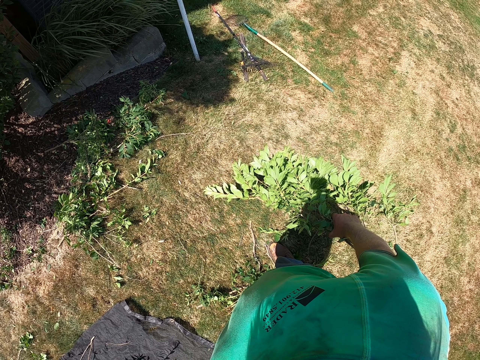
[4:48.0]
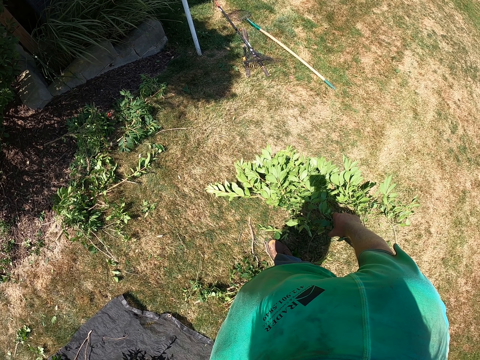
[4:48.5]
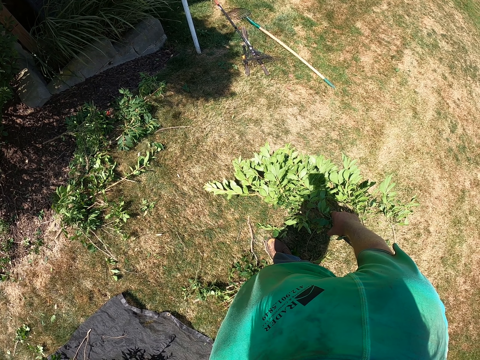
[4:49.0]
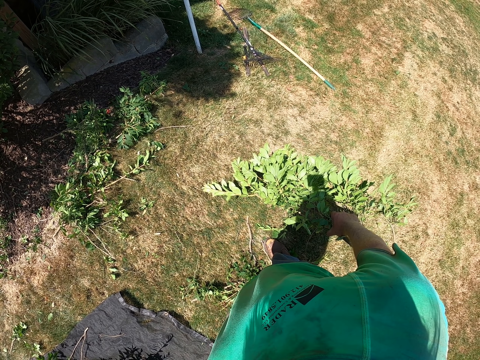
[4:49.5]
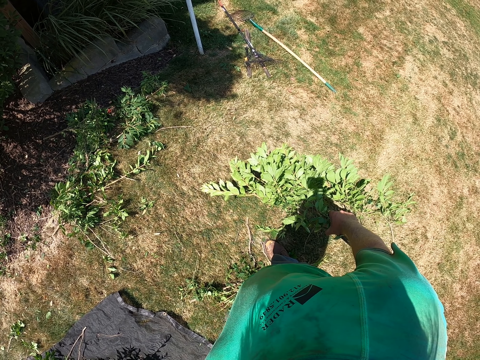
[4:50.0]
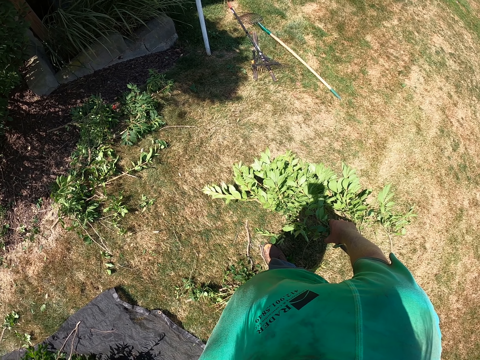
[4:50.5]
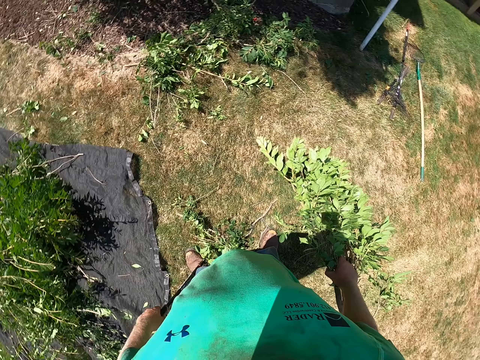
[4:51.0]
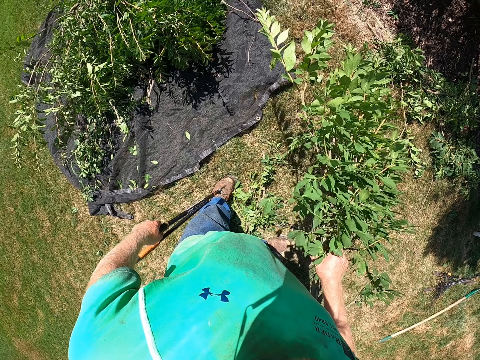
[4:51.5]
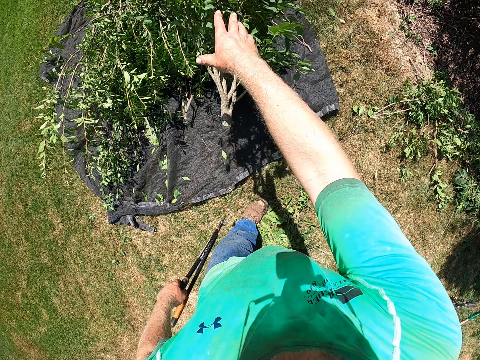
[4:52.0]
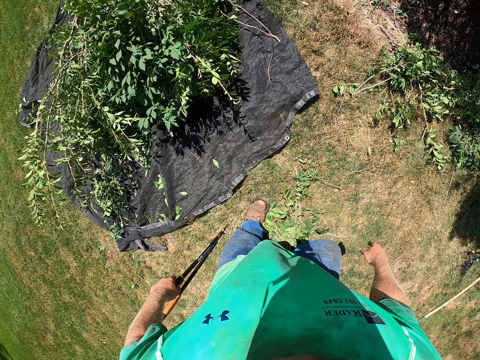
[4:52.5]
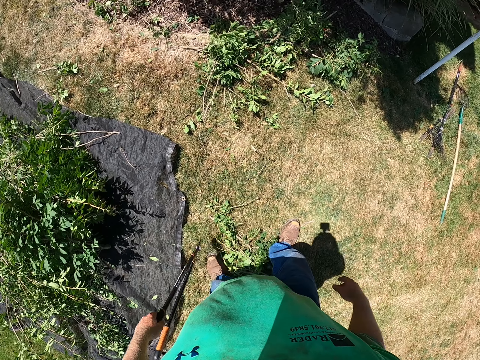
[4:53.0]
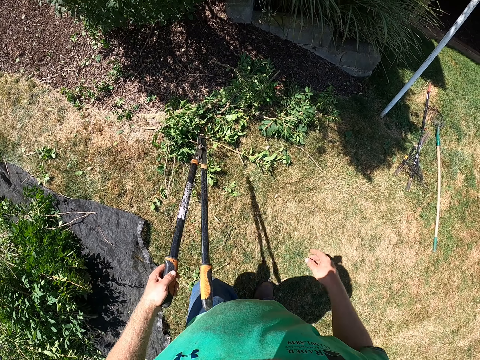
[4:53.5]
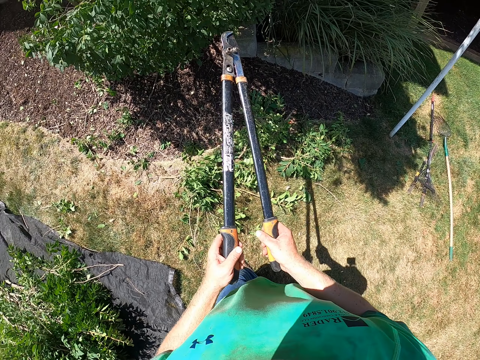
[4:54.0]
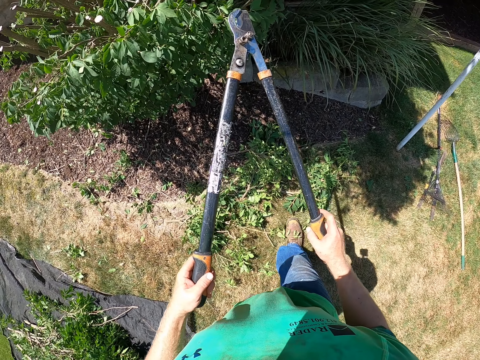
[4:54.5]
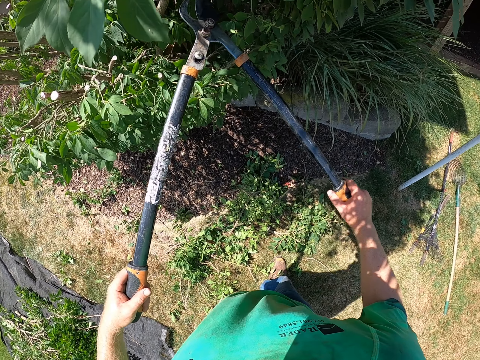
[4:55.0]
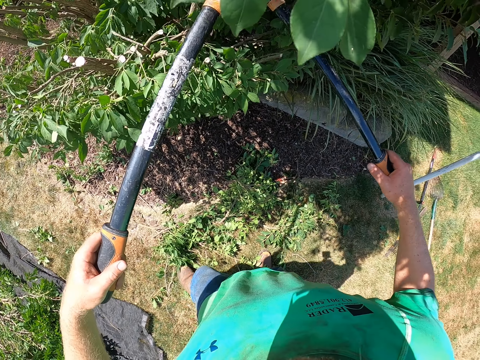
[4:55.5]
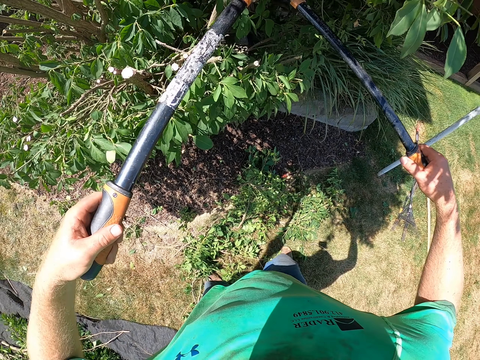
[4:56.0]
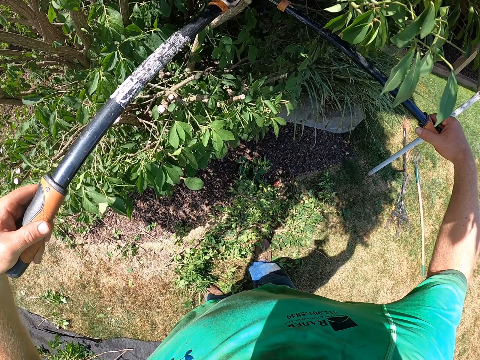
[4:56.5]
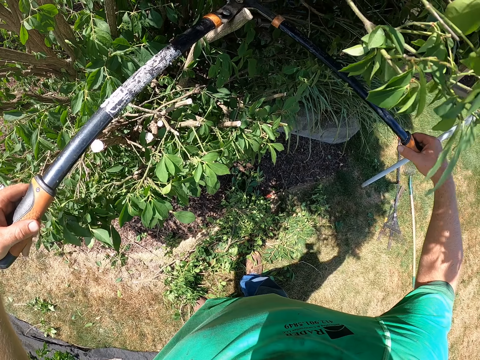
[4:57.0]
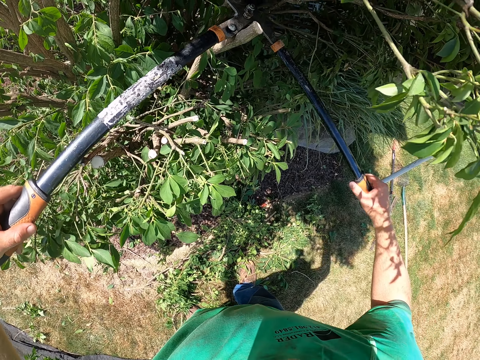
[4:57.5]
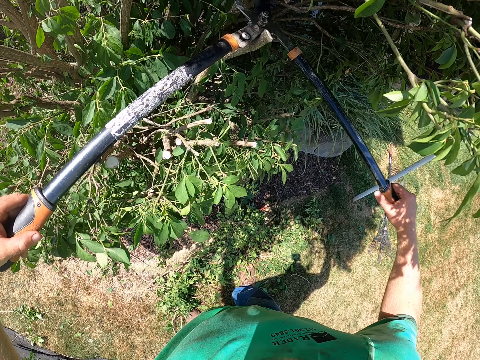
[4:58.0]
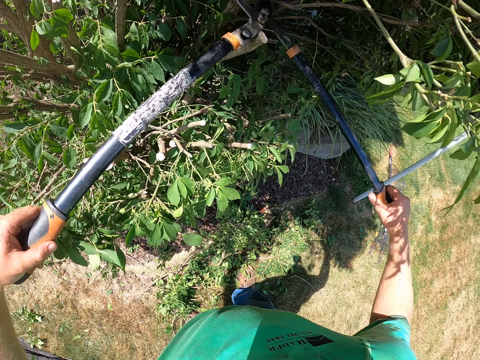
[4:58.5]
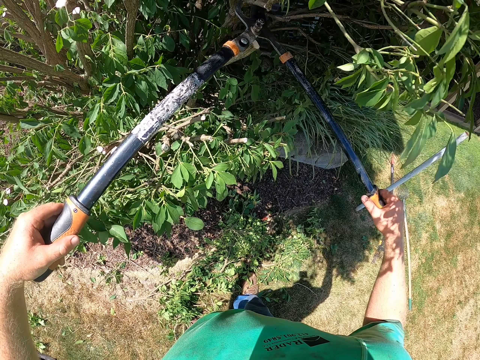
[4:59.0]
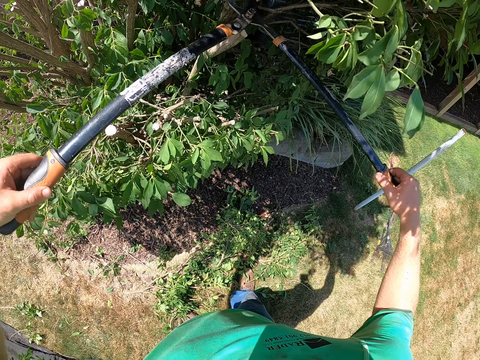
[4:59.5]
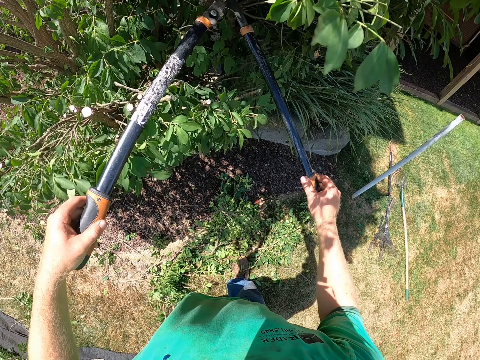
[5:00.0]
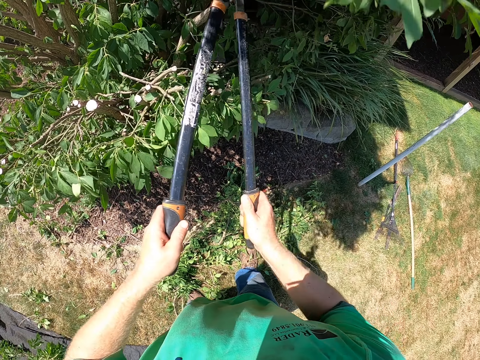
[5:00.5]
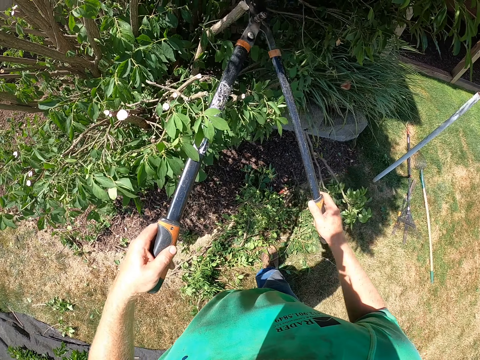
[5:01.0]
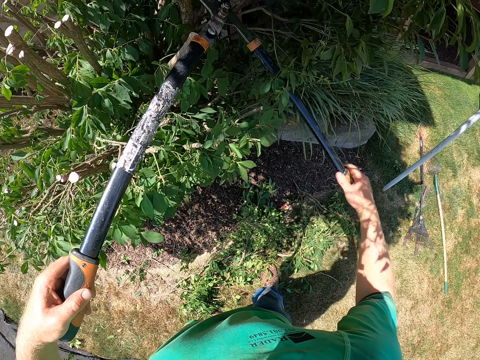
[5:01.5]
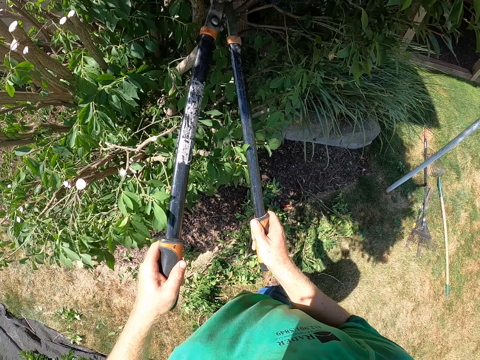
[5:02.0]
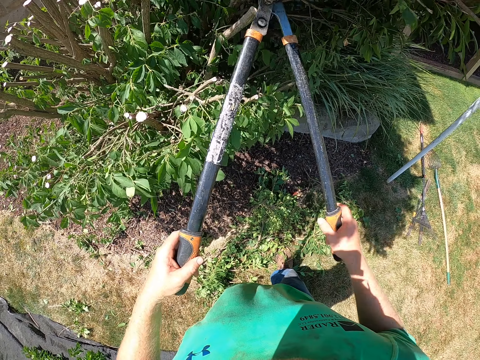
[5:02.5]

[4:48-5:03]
The camera wearer throws the trimmed plant in his right hand on a piece of cloth on the ground. He holds the pruning shear with both hands. He trims the plant with the shear in his hands.

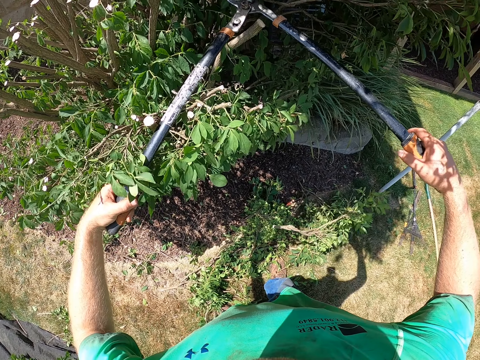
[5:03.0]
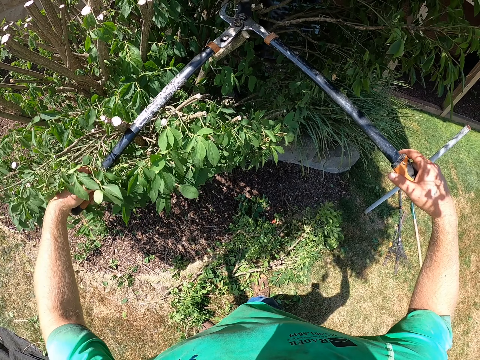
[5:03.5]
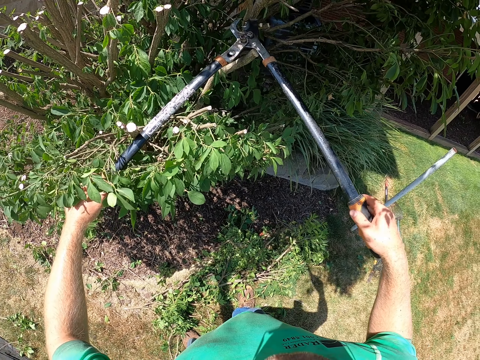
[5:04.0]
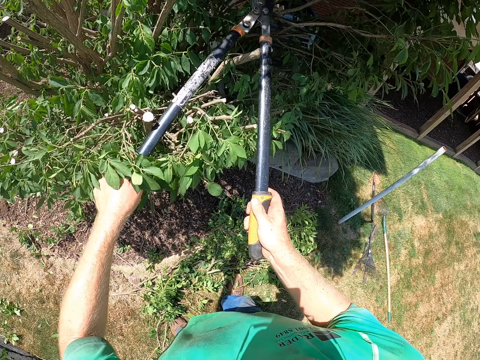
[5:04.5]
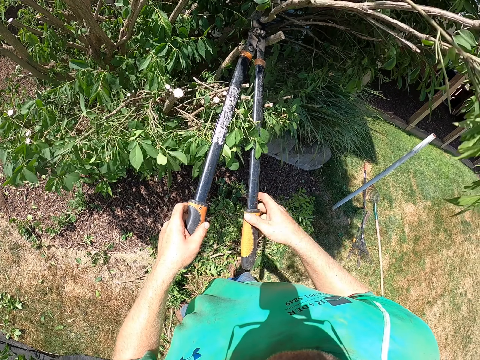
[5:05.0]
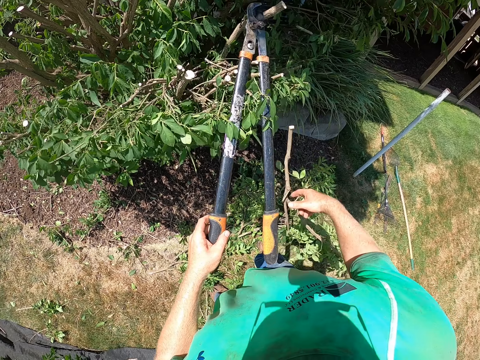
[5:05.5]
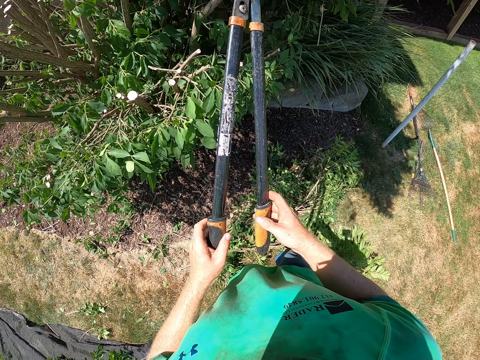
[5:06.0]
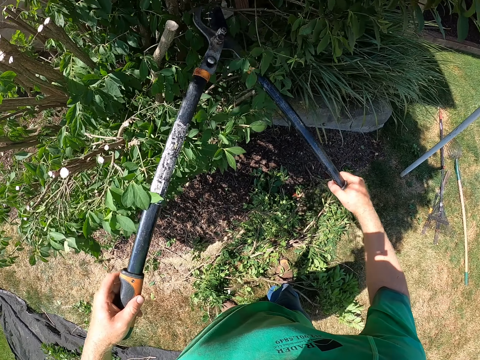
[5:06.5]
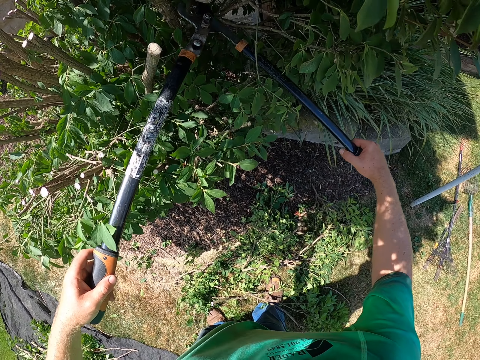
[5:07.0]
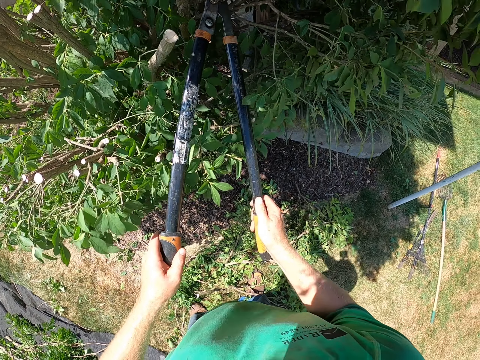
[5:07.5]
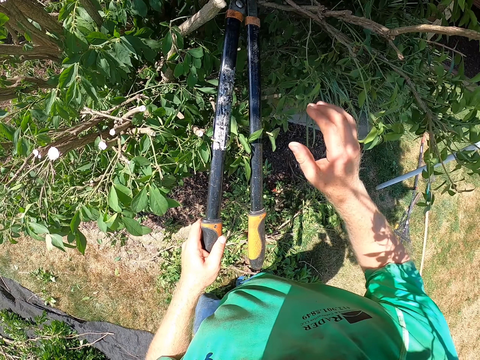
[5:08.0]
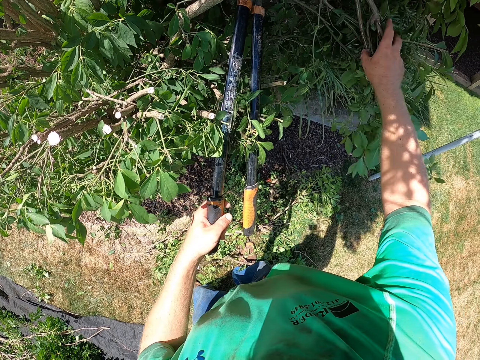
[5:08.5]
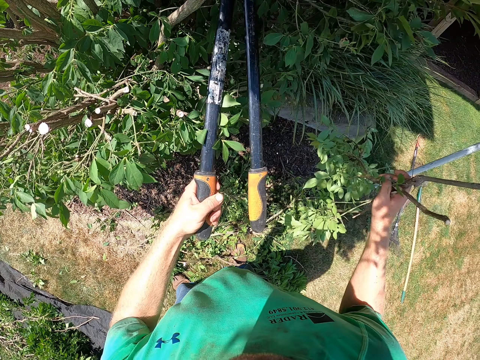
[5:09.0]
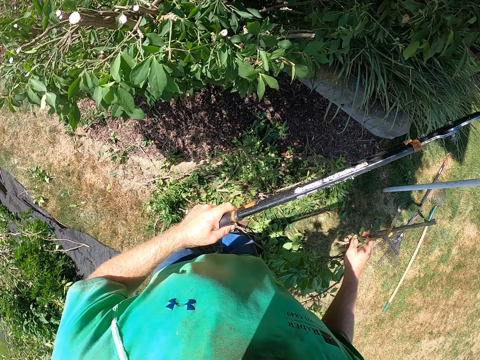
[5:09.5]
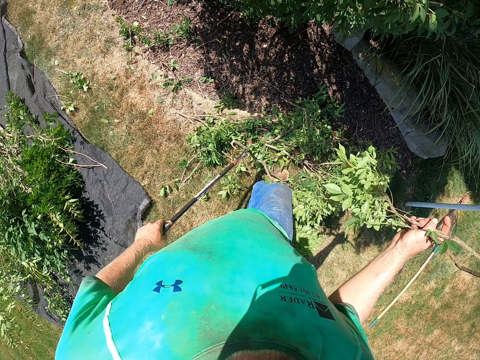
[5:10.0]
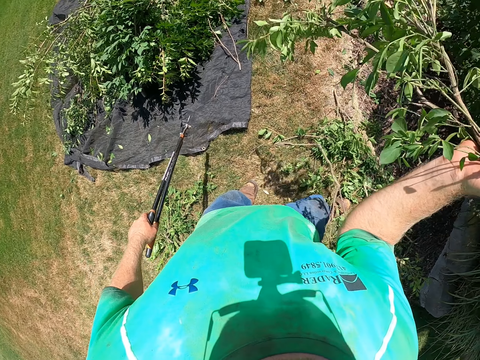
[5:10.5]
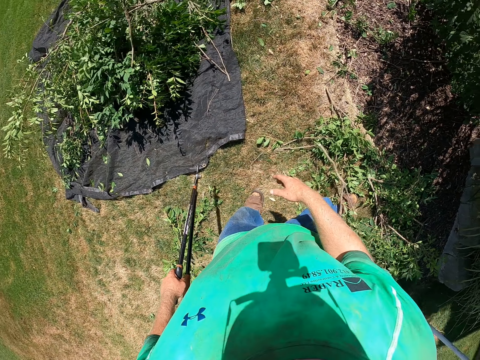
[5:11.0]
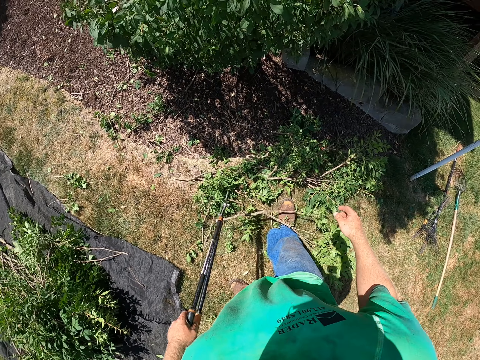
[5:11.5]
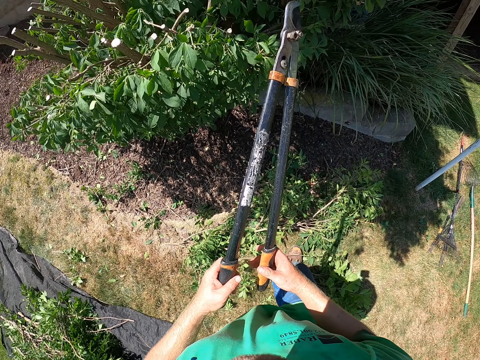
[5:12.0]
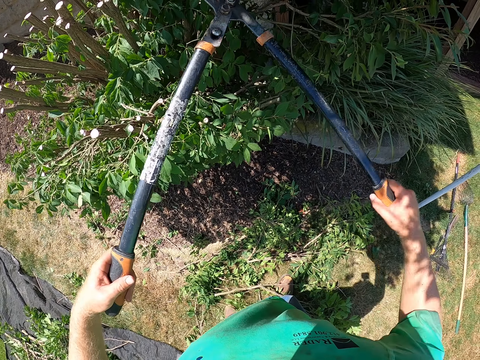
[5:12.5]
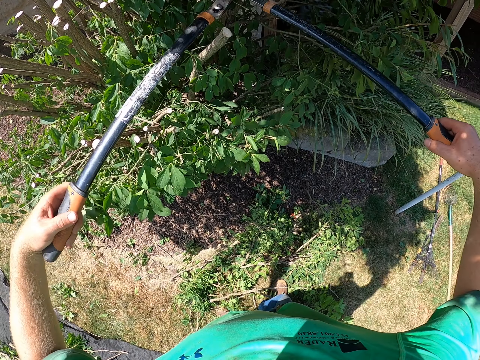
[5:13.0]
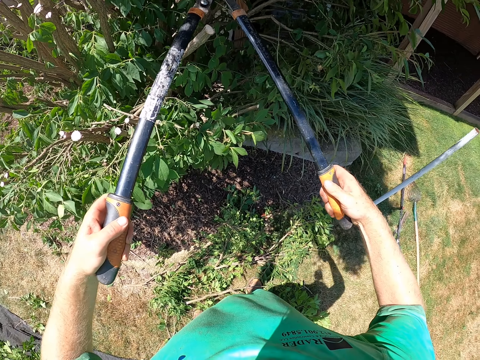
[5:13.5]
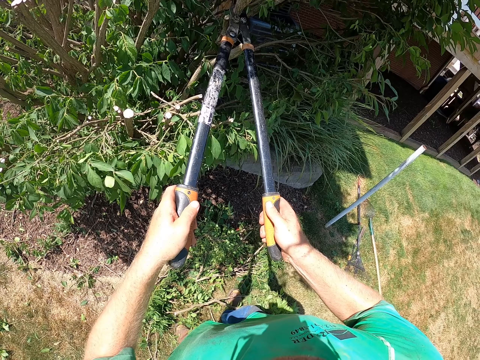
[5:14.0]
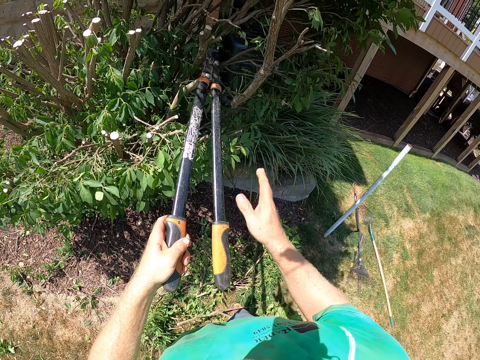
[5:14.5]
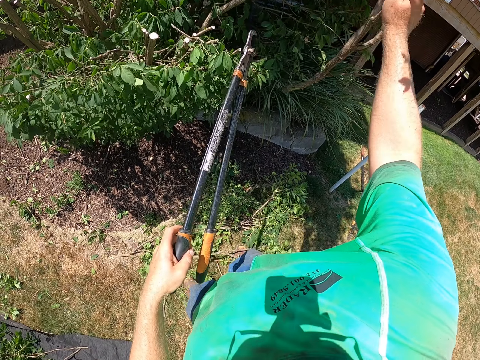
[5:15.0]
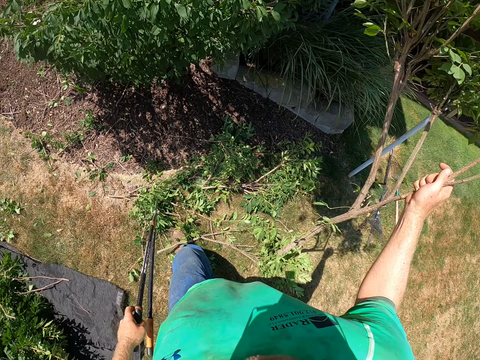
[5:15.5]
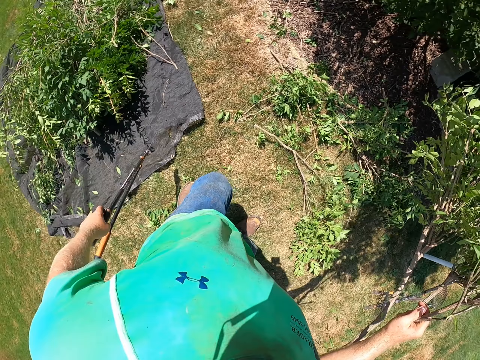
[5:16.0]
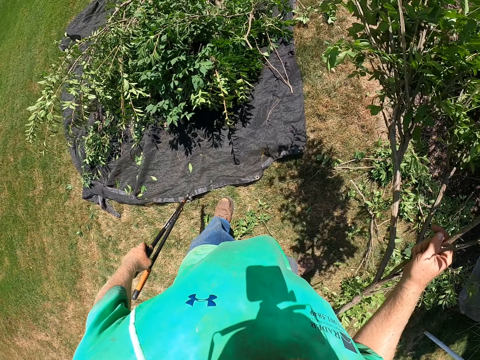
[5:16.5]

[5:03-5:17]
The camera wearer pushes down a branch. He trims a tree with pruning shears. He holds a trimmed plant with his right hand. He picks a branch. He throws the trimmed plant in his right hand on the piece of cloth on the ground. He turns around. He holds the pruning shears with both hands. He trims the plant with the shear in his hands. He holds the trimmed plant with his right hand. He picks a branch.
